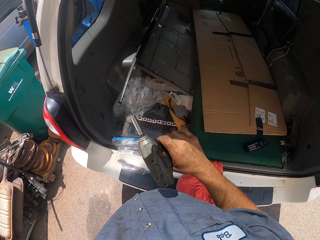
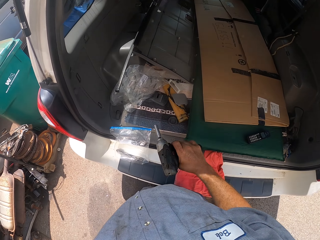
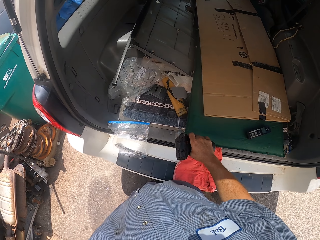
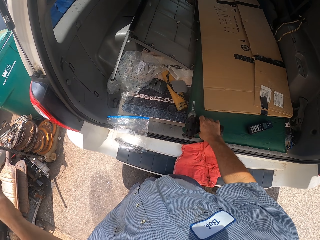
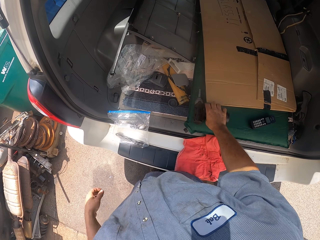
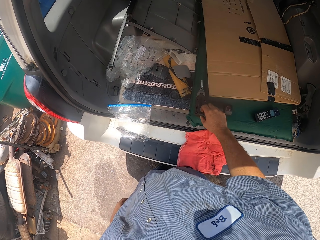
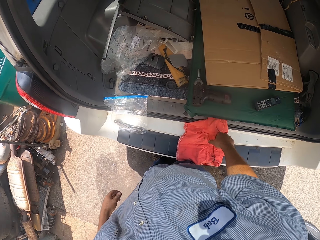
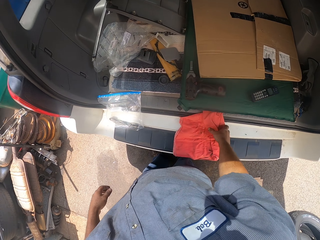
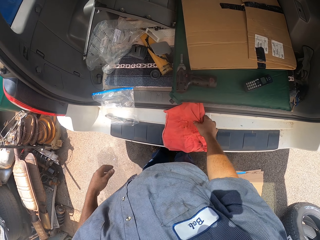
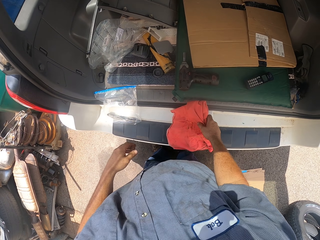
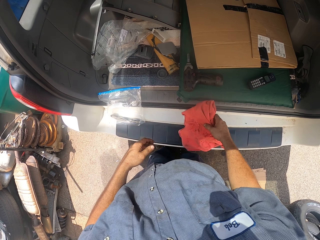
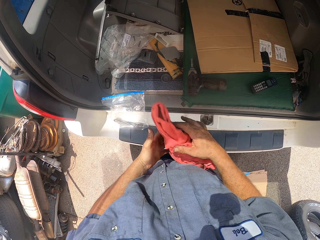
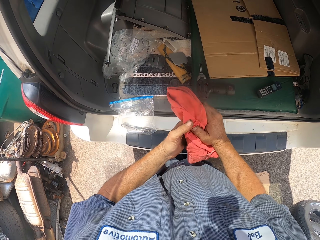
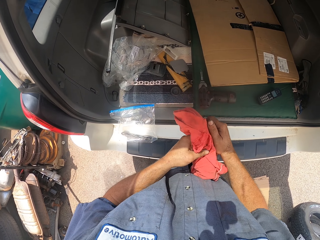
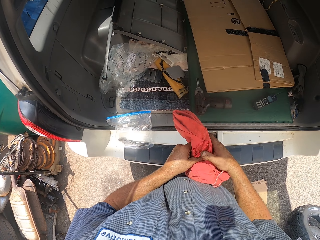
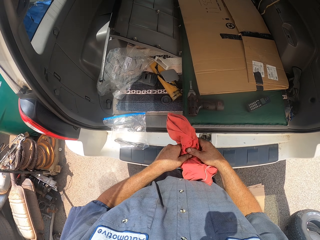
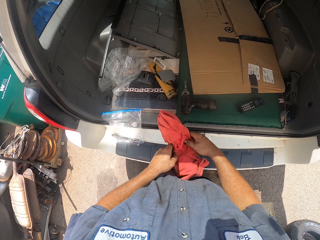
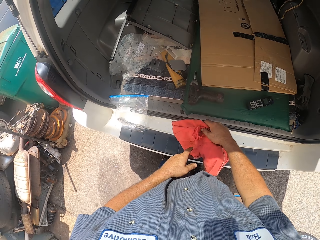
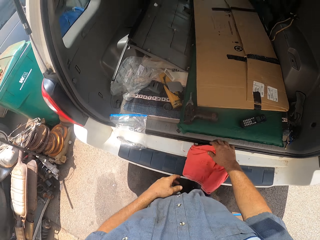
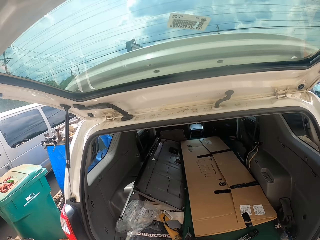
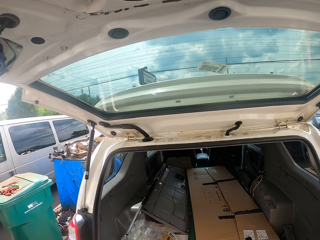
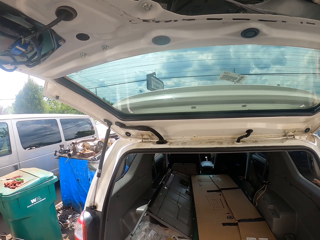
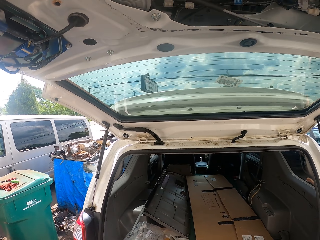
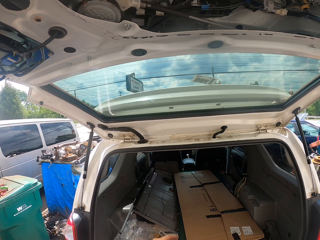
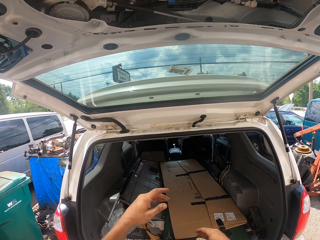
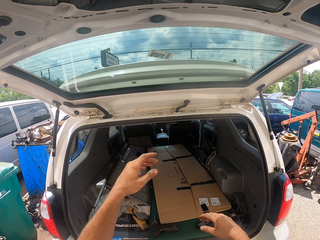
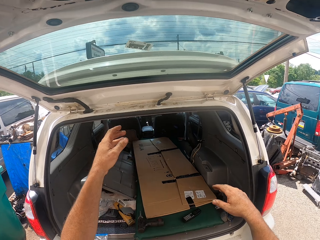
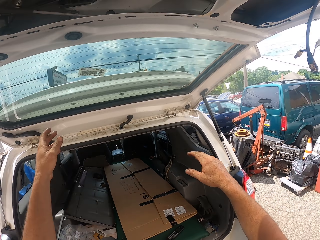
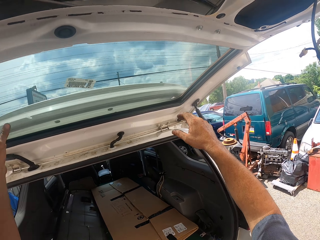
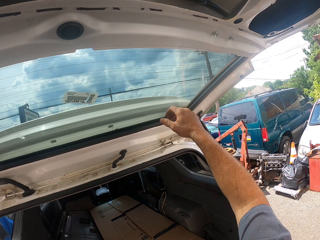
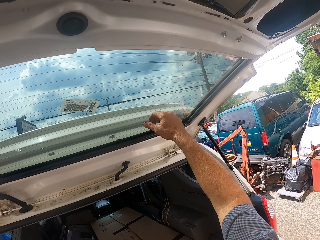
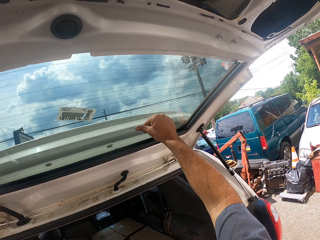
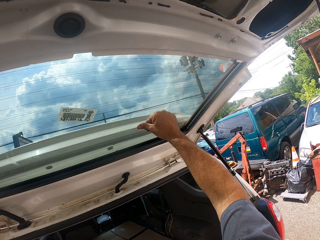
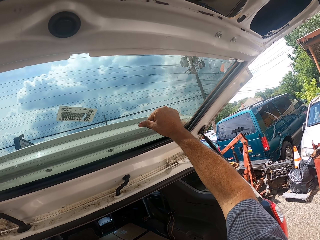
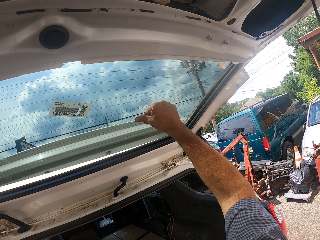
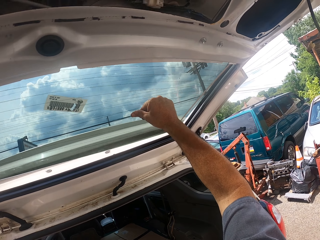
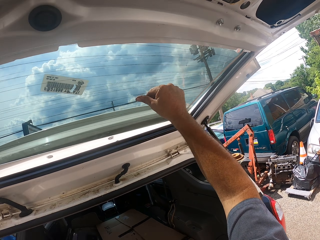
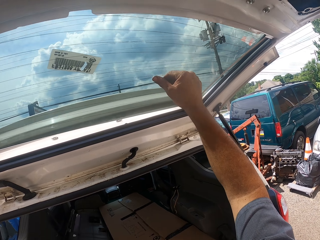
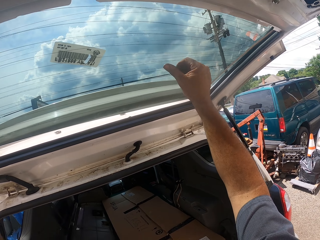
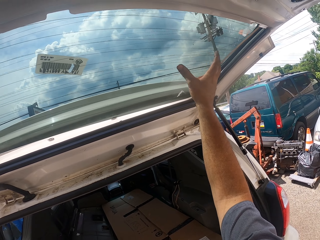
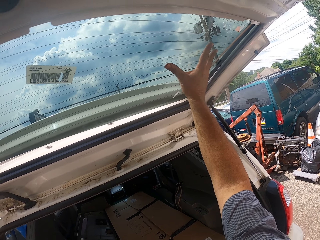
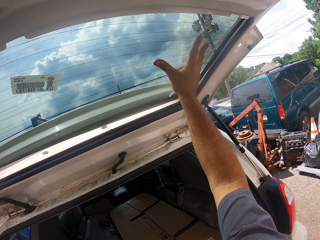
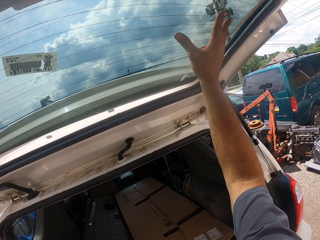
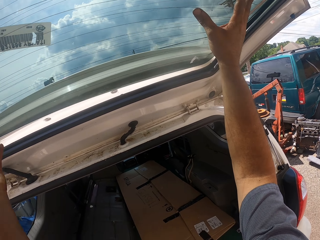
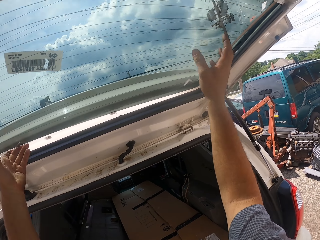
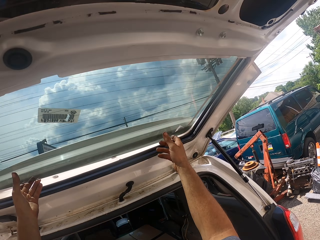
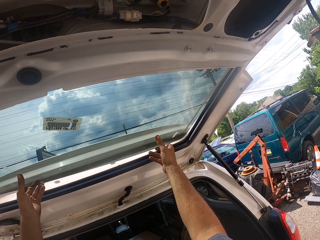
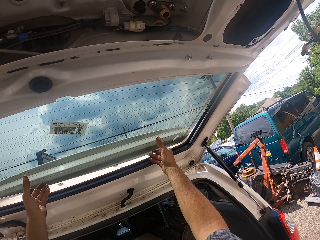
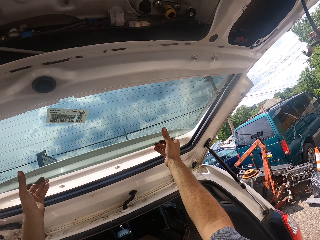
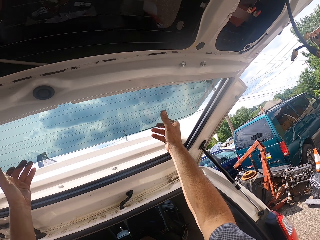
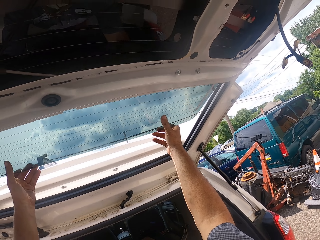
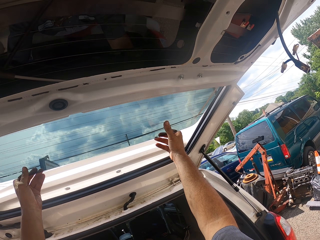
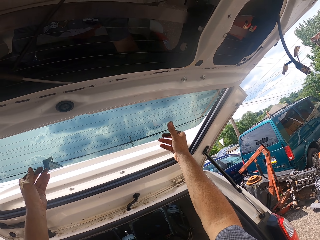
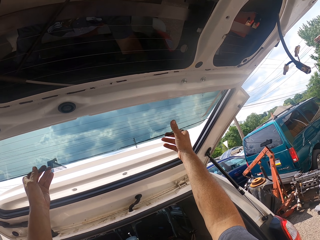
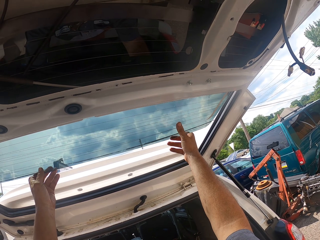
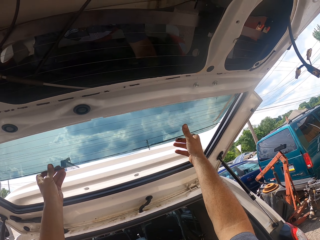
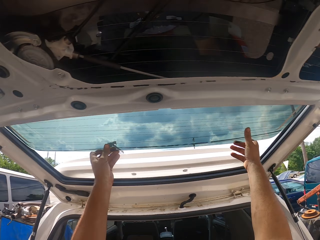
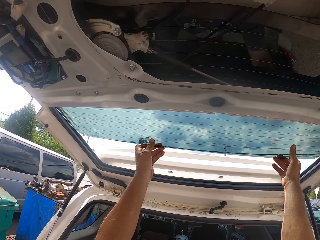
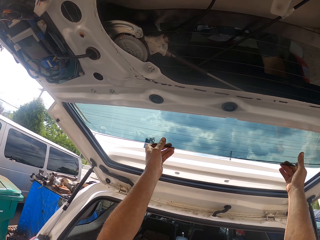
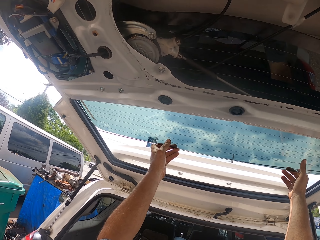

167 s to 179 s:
The camera wearer puts the impact wrench in the trunk. They pick up a cloth, wipe the hands on the cloth, and throw the cloth in the trunk. They move back the car glass.

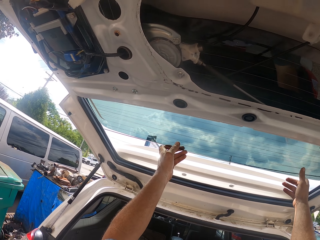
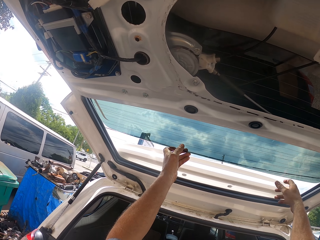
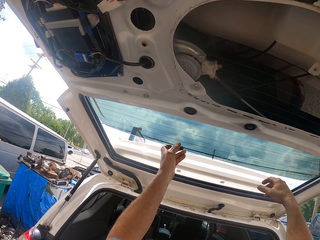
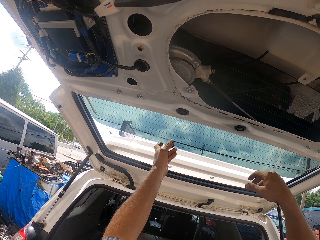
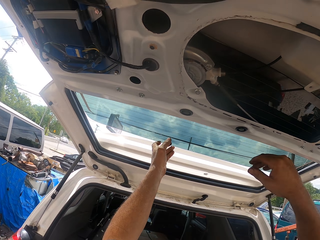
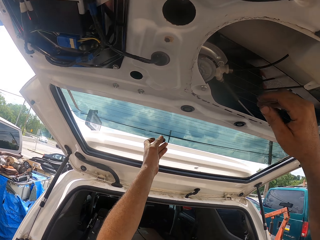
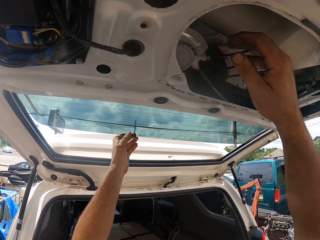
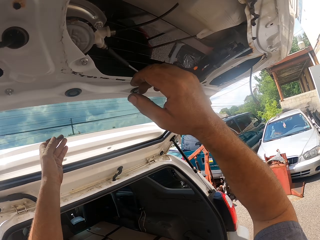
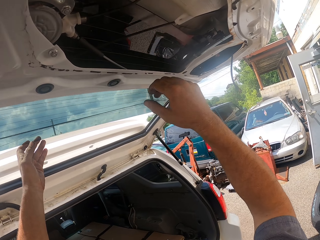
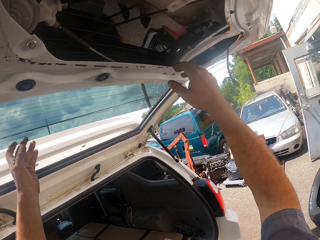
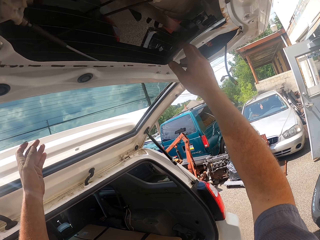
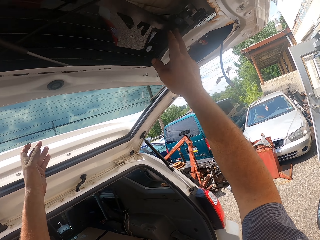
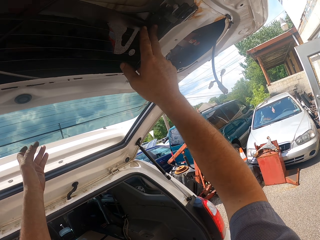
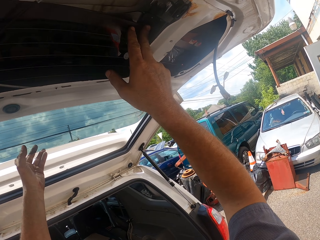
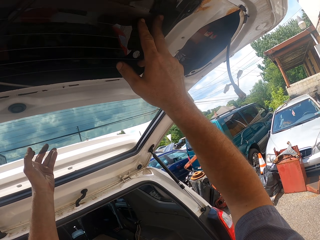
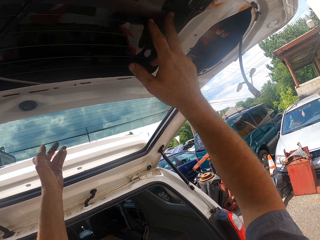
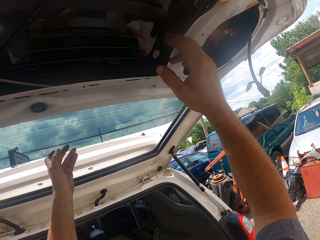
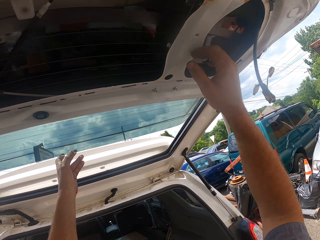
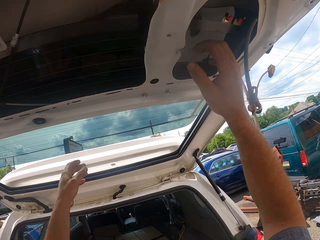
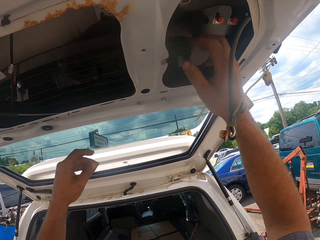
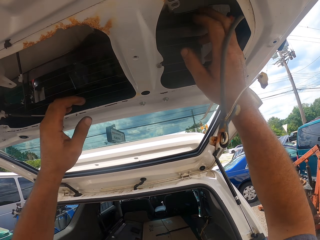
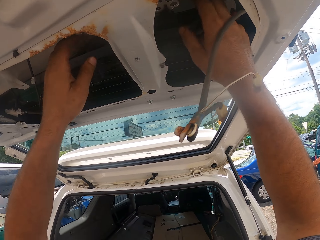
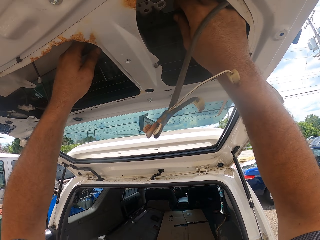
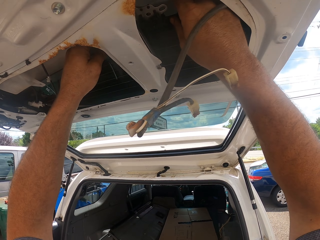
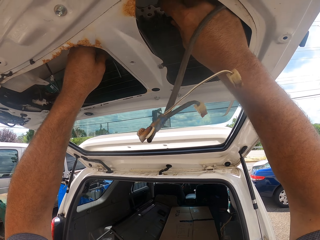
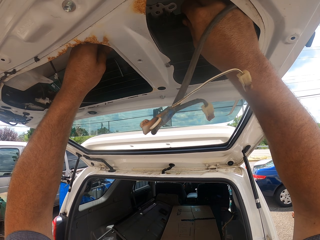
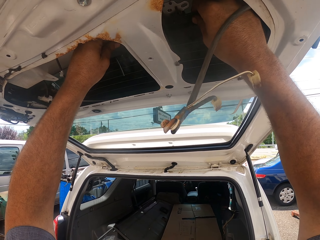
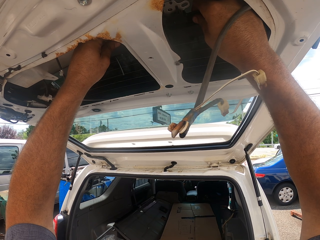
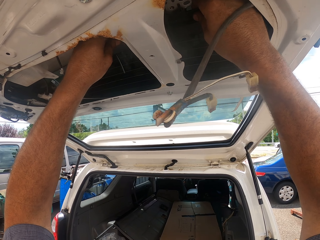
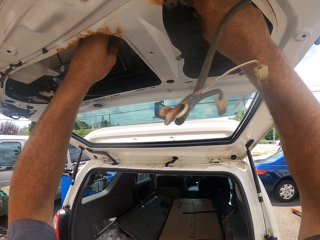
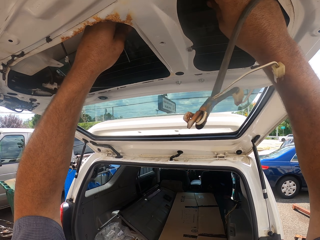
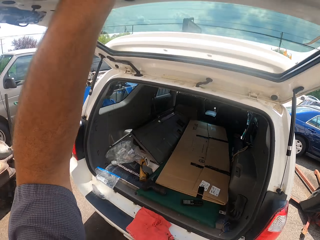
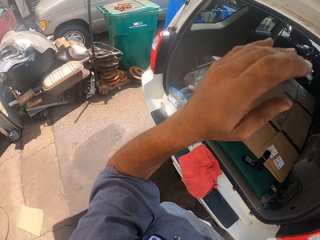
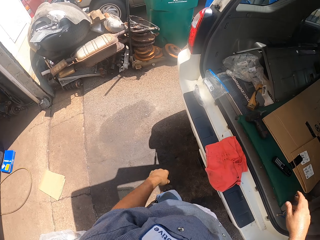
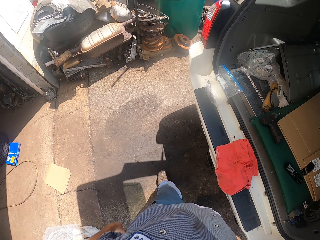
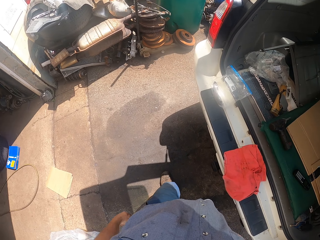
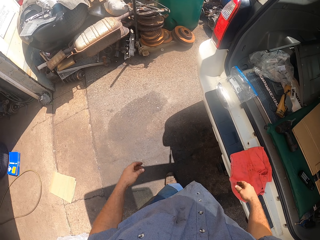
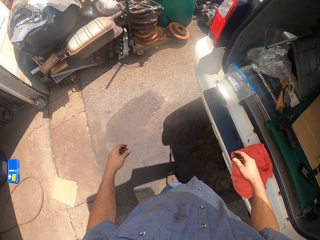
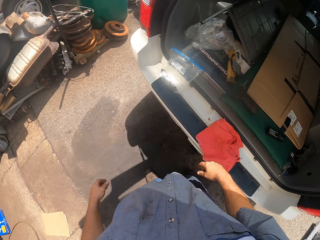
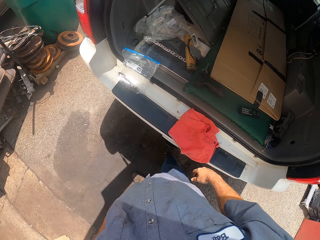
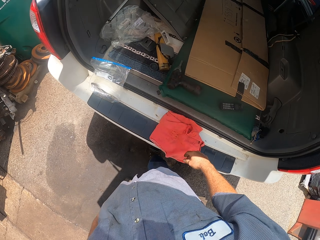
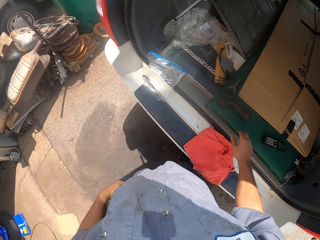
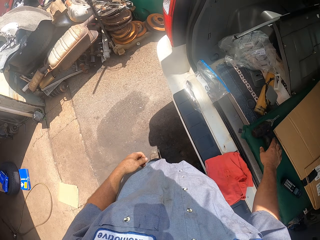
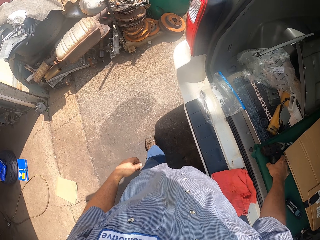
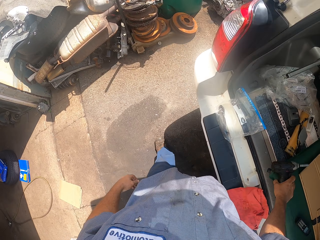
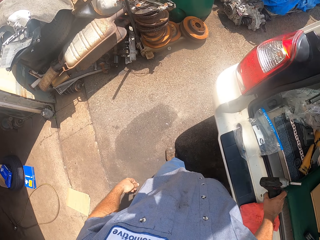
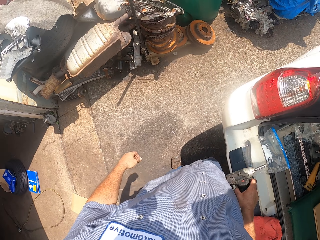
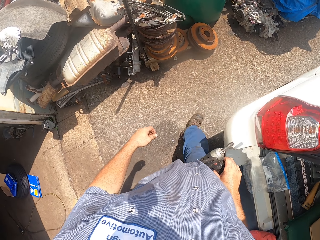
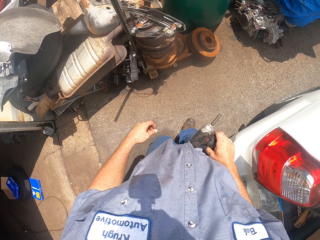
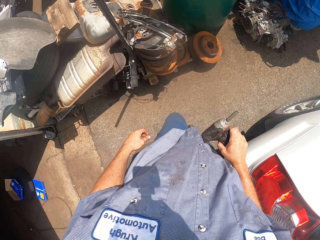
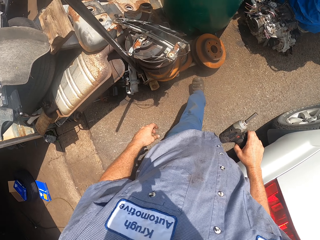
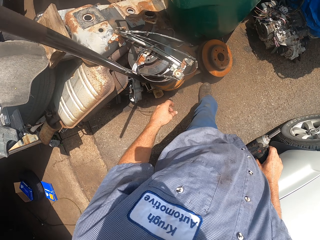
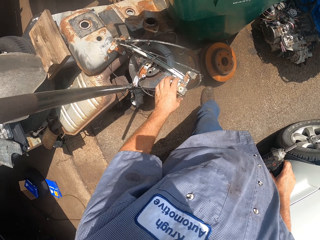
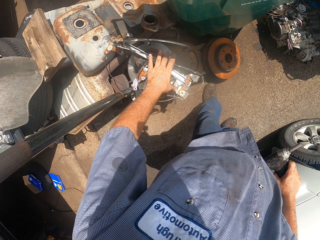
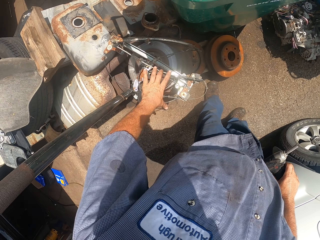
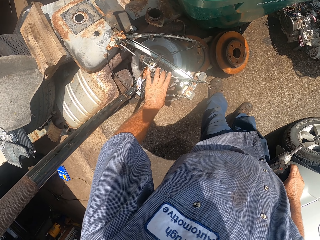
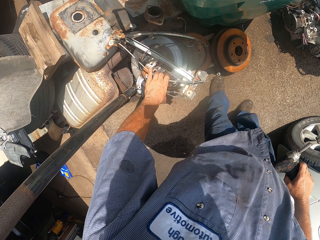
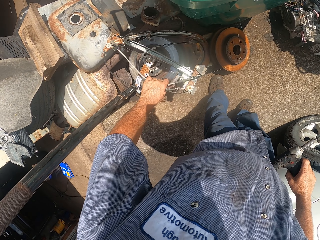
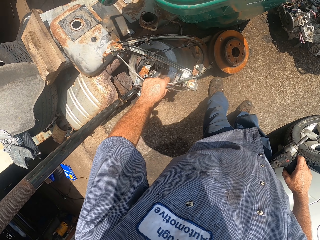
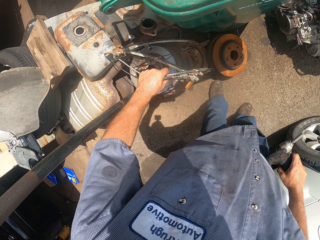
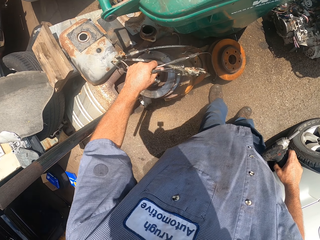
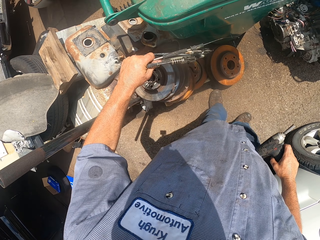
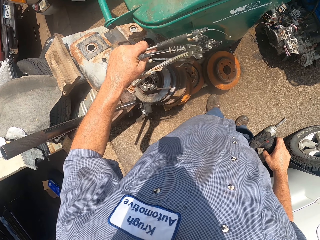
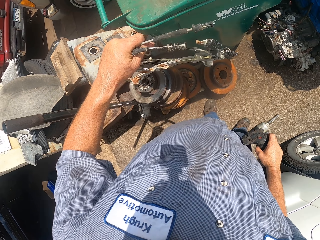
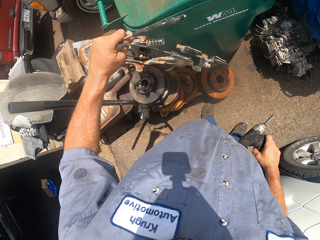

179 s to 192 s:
The camera wearer takes the impact wrench from the trunk. They walk with the screw fastener. They pick up the metals.
